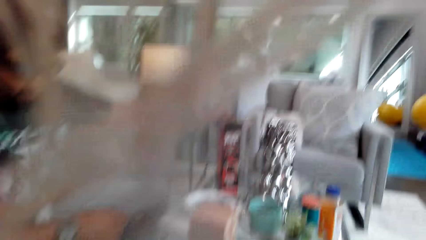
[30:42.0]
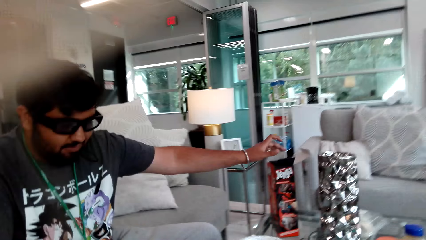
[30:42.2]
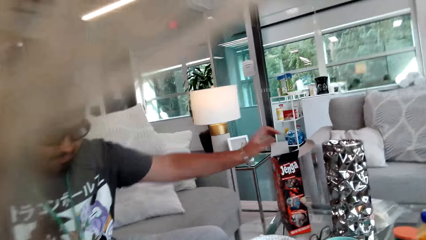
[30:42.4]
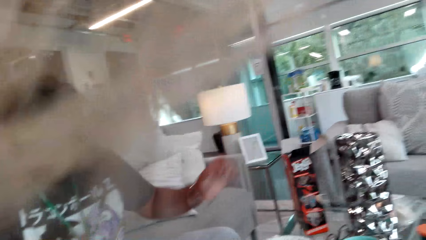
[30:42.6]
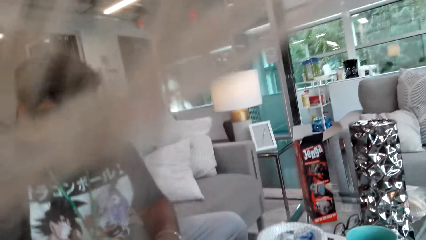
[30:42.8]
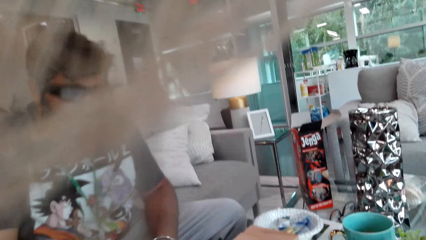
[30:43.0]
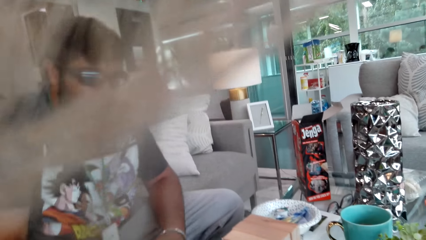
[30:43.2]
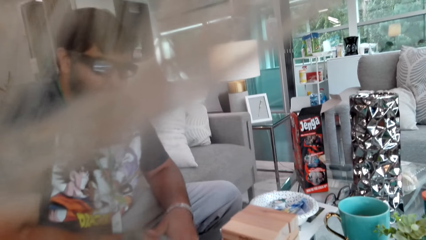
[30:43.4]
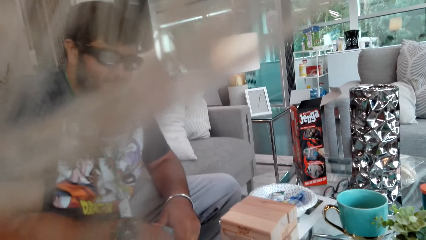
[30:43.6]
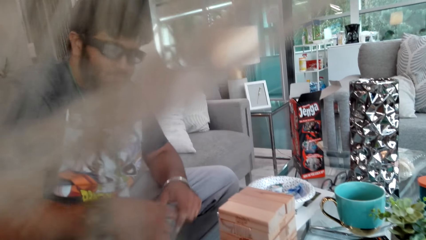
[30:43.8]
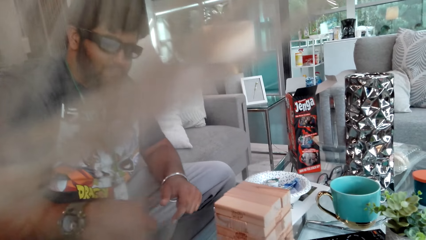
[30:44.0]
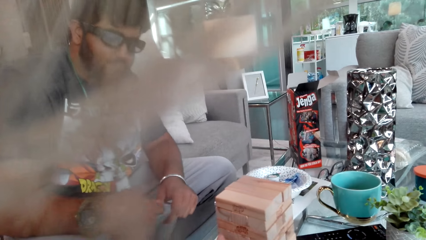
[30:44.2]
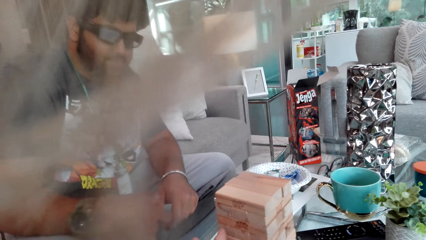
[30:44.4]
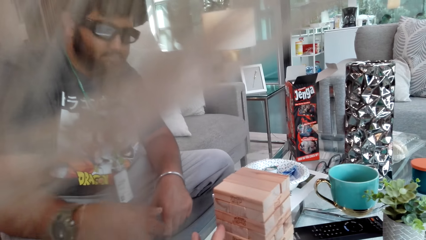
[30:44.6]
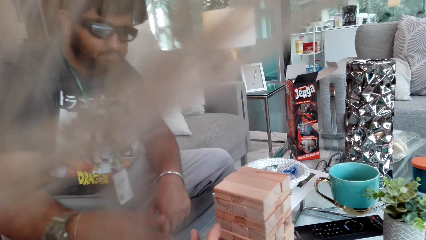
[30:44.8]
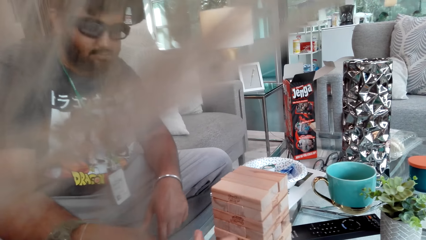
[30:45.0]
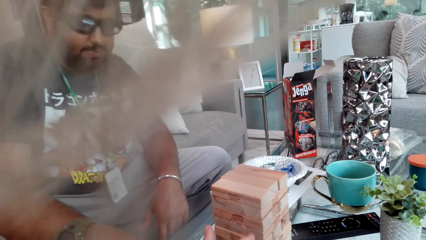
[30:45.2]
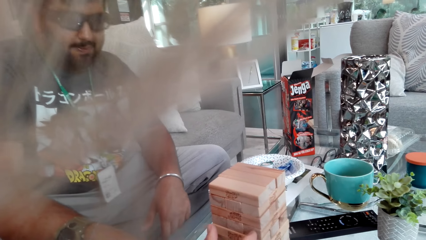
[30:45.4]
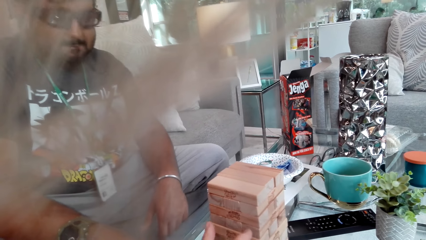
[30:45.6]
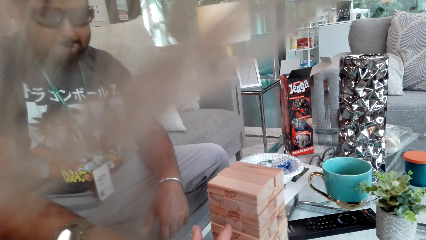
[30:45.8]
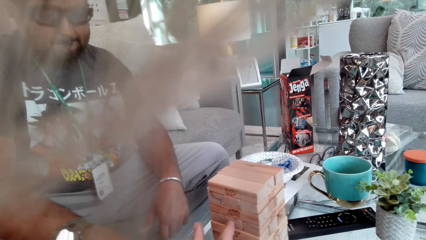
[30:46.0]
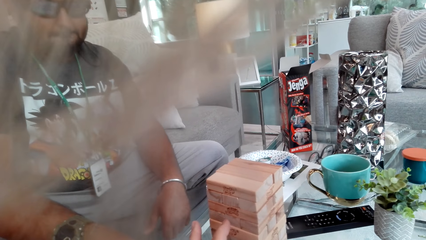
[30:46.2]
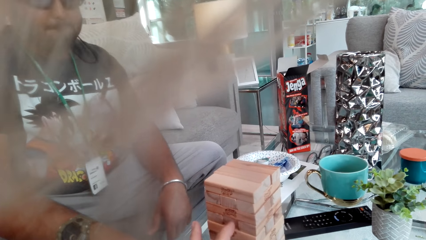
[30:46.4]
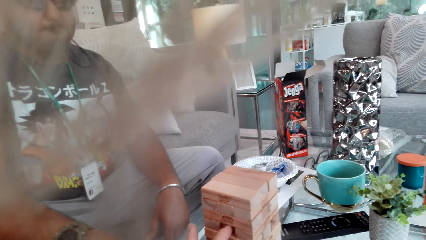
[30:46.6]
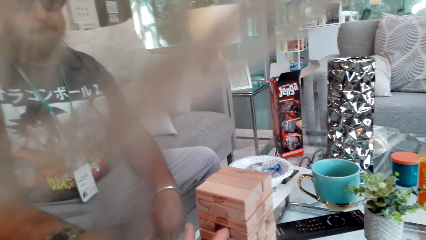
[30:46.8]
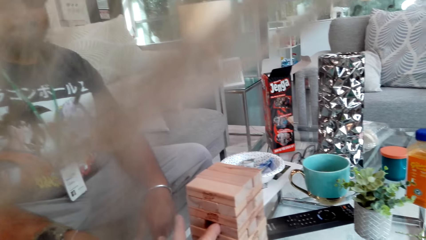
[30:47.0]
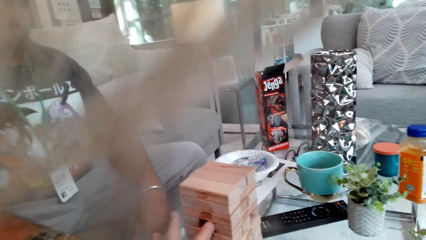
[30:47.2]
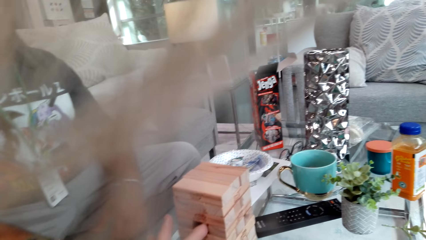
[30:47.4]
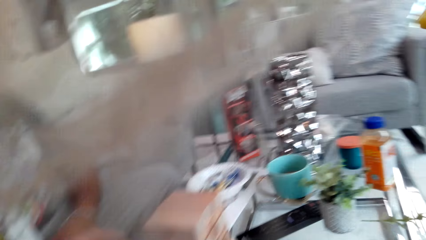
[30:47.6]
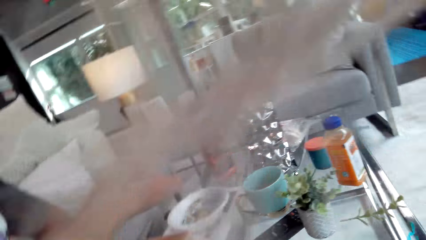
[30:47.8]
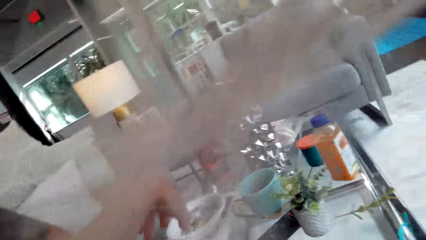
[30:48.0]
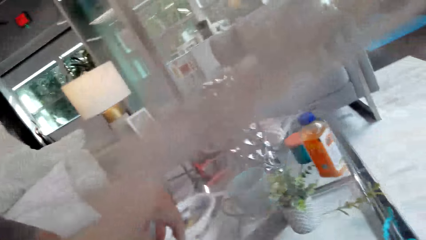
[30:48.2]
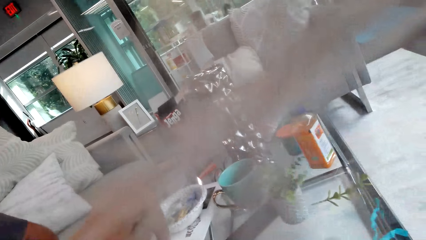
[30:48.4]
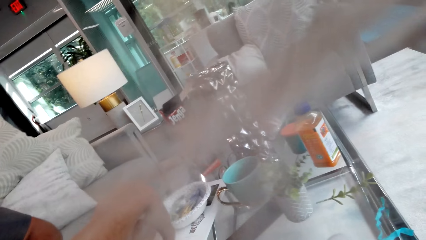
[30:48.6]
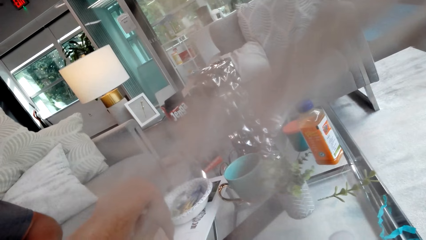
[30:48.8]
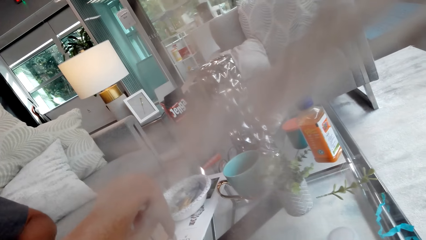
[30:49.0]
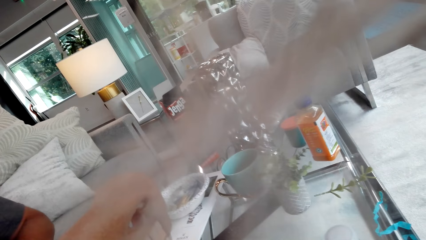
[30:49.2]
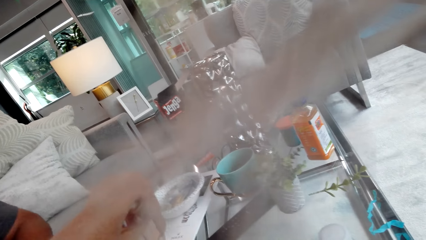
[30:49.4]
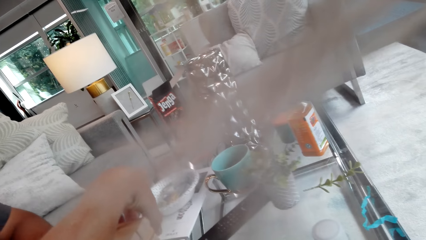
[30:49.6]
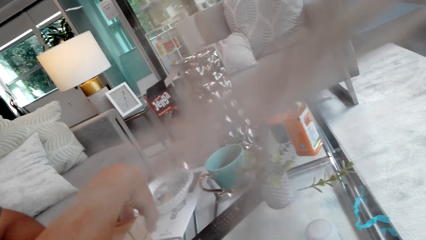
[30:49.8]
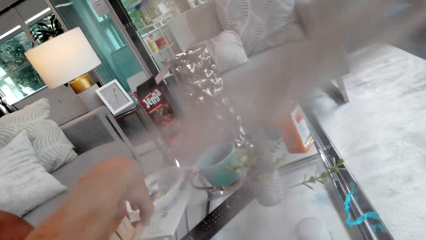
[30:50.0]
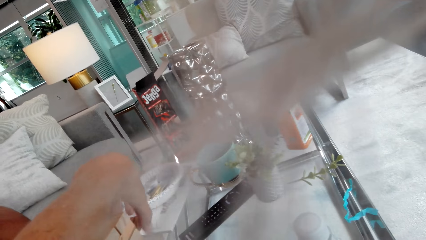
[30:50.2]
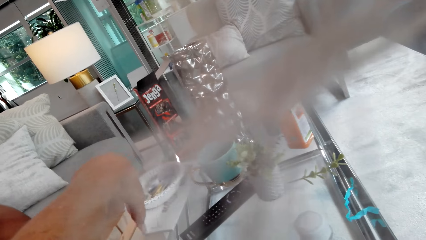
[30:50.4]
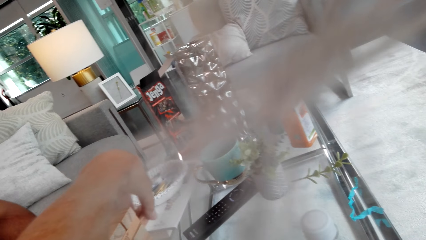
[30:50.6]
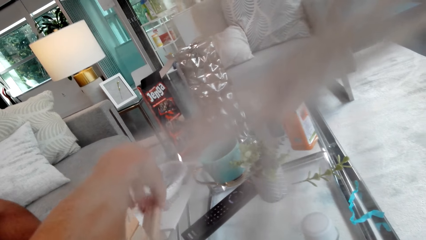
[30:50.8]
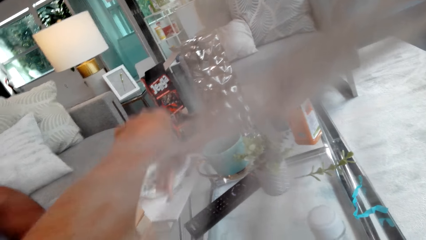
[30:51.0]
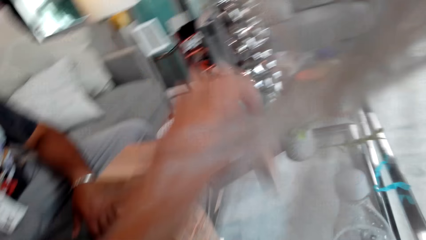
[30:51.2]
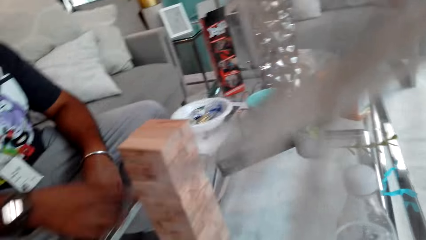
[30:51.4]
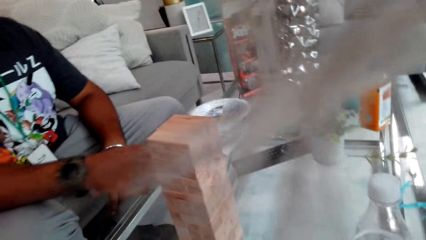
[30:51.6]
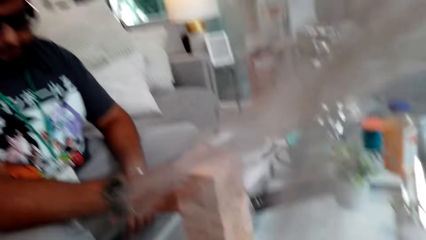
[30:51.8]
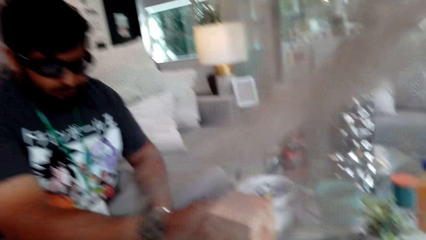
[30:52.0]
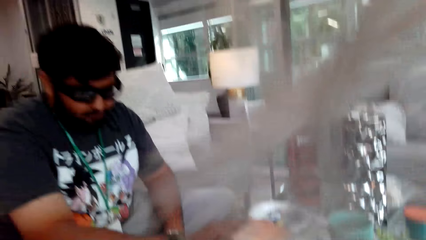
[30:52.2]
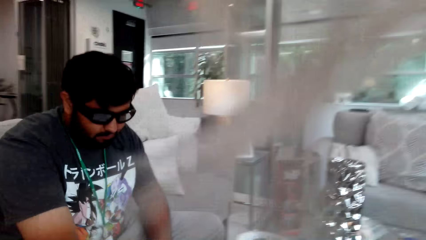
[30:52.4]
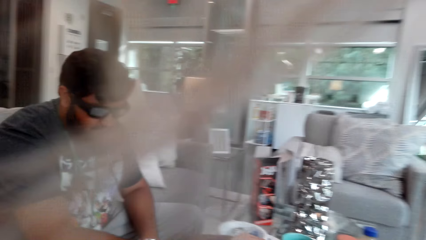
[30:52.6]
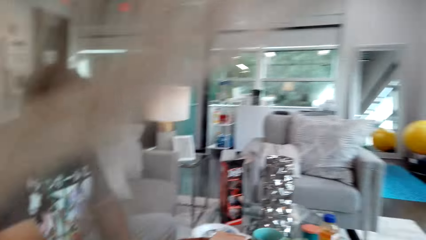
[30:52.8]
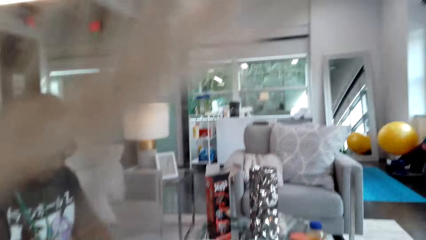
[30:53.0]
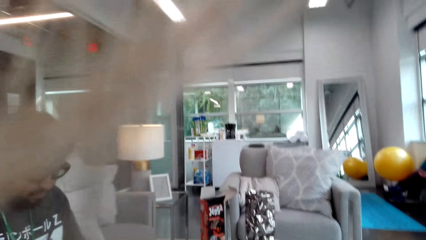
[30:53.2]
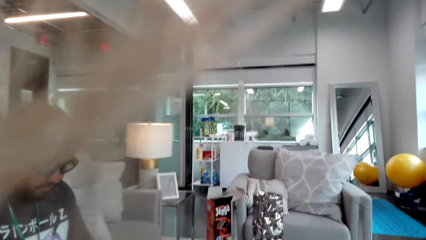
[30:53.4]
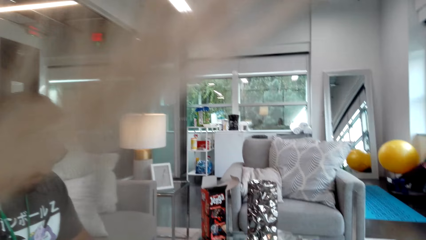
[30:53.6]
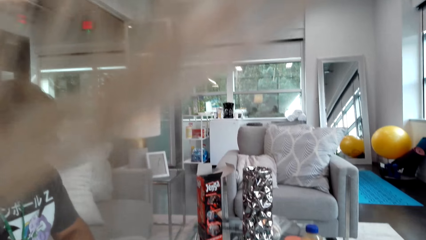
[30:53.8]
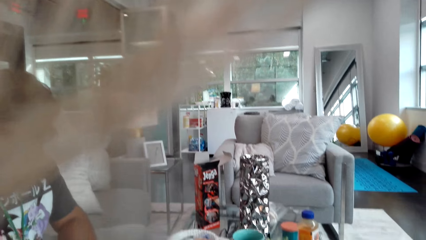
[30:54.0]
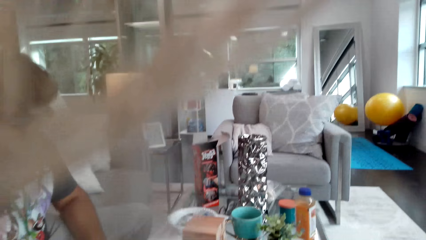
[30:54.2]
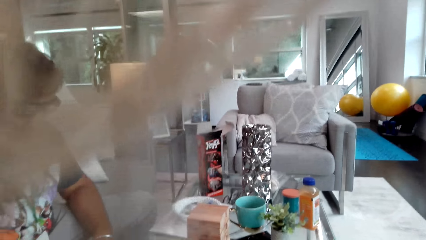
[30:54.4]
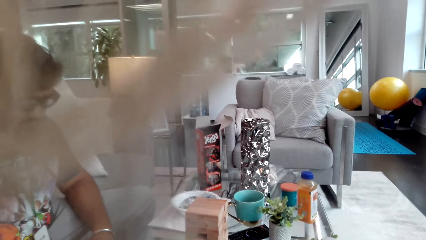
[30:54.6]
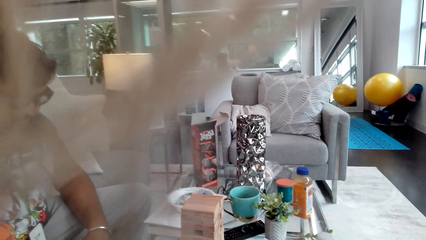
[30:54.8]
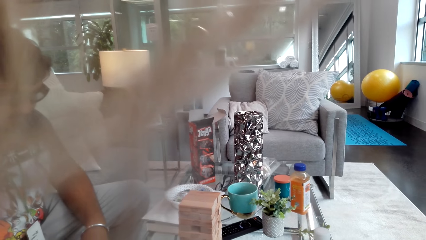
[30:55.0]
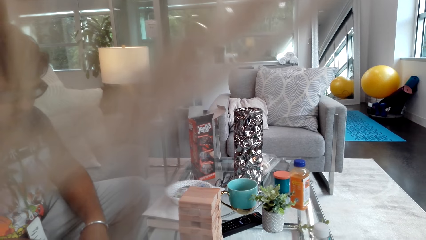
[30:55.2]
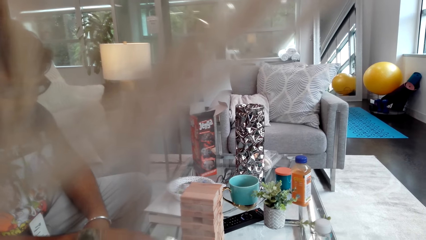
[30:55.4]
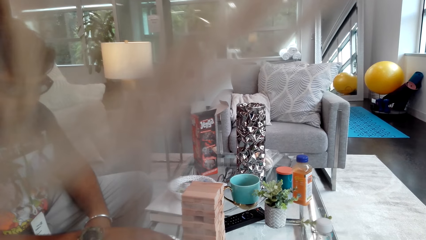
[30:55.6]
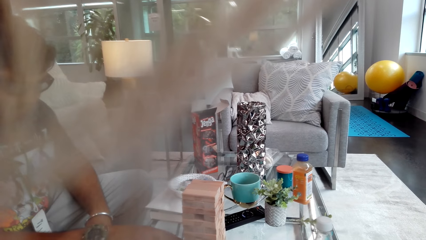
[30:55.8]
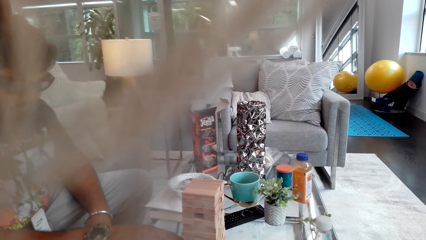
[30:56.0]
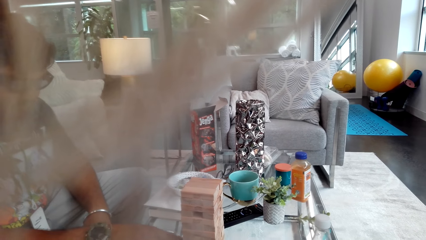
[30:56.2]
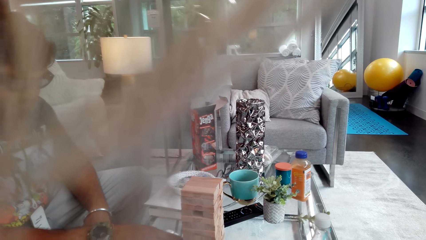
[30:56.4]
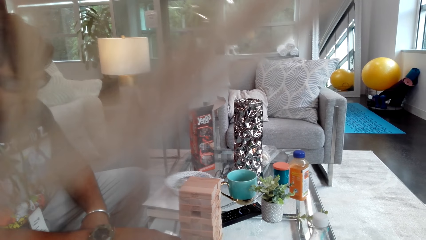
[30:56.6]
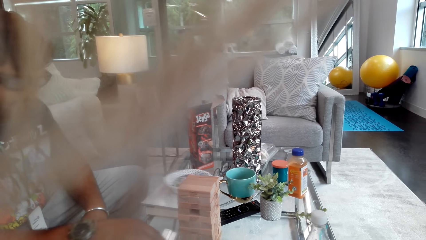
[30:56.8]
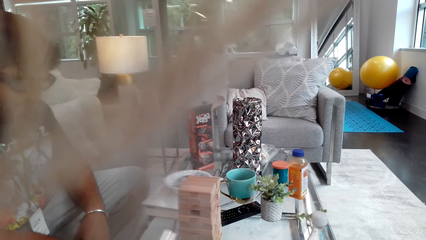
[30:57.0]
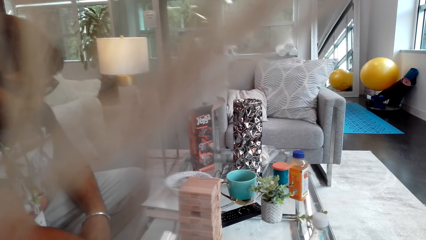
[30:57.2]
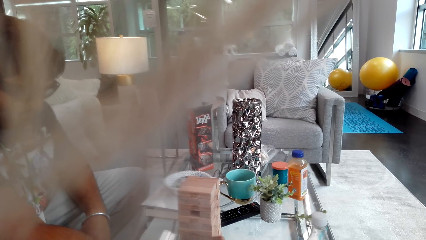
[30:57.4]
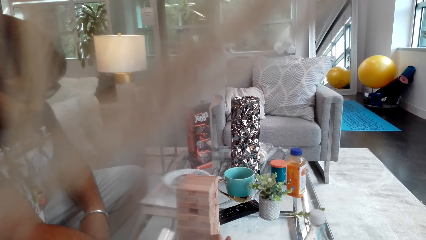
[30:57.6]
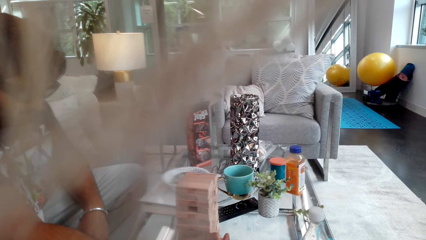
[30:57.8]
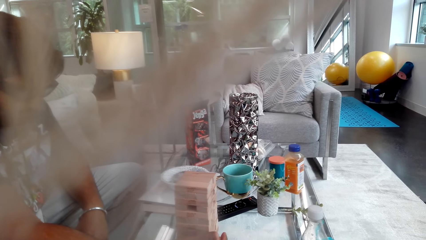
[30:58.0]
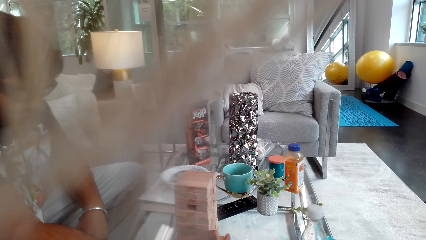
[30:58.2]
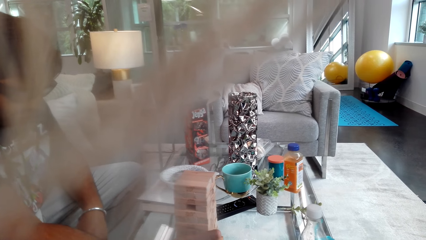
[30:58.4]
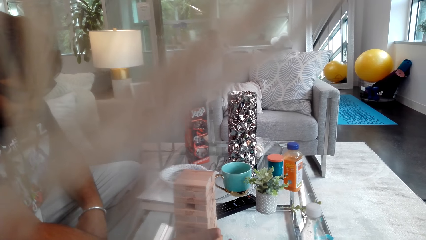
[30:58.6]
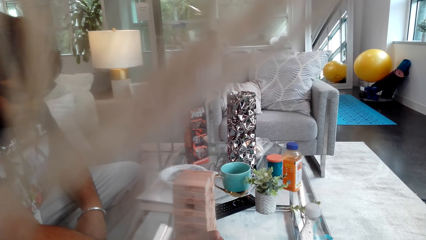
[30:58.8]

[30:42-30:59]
A person plays the jenga game.
